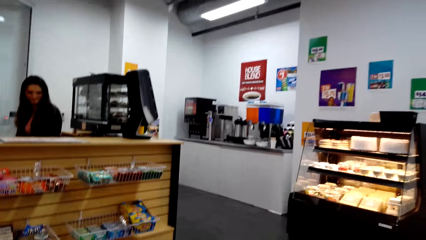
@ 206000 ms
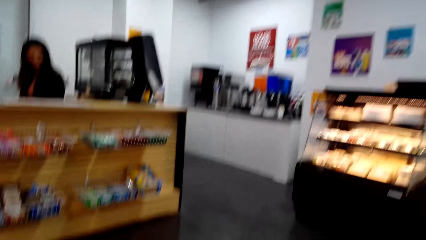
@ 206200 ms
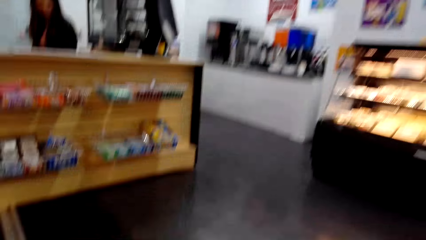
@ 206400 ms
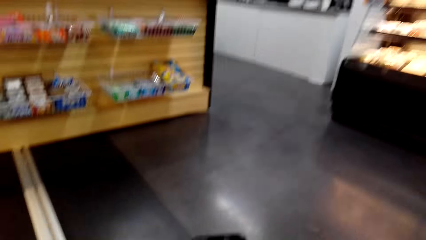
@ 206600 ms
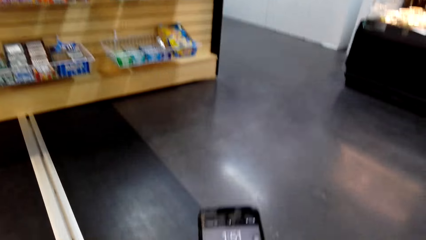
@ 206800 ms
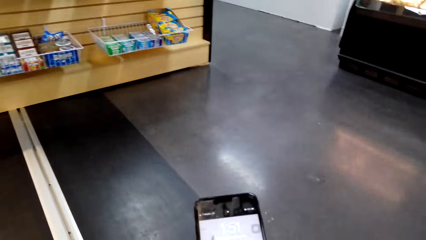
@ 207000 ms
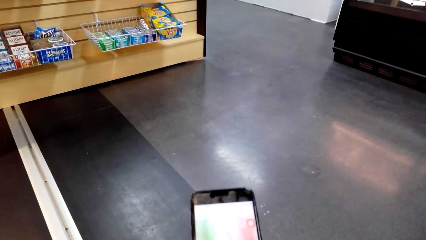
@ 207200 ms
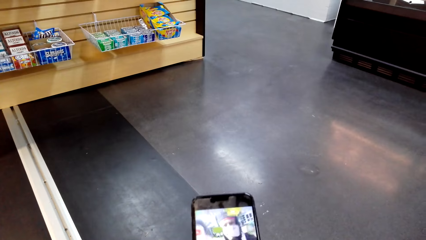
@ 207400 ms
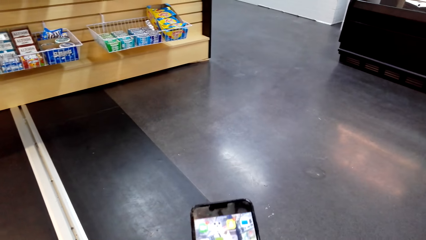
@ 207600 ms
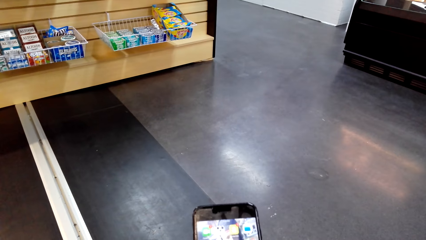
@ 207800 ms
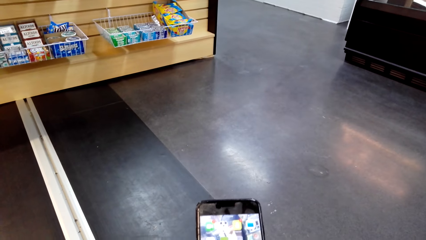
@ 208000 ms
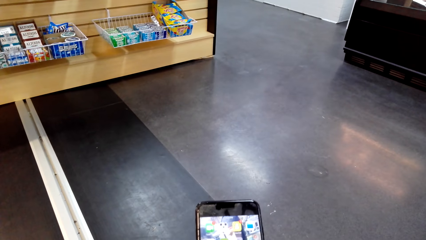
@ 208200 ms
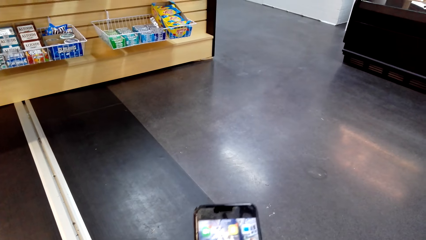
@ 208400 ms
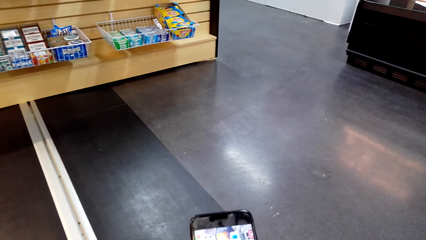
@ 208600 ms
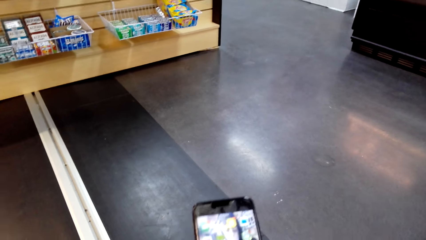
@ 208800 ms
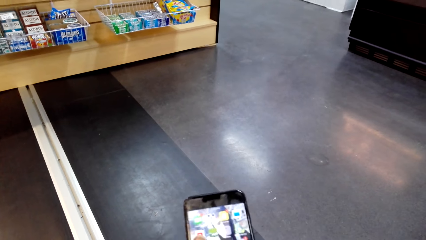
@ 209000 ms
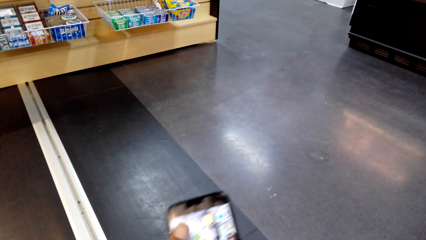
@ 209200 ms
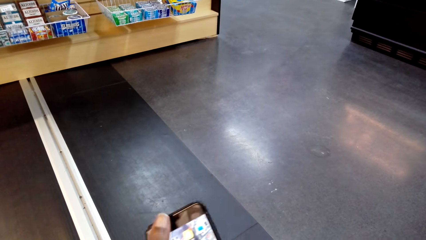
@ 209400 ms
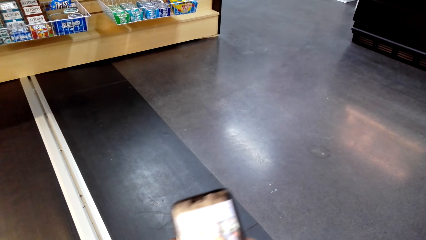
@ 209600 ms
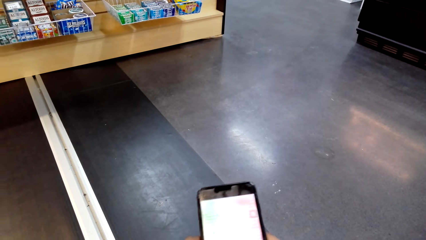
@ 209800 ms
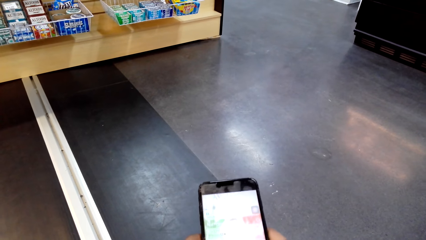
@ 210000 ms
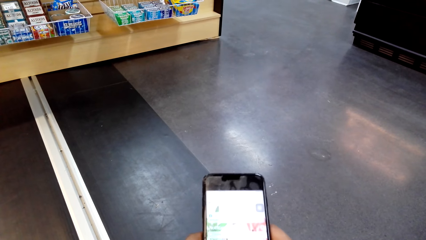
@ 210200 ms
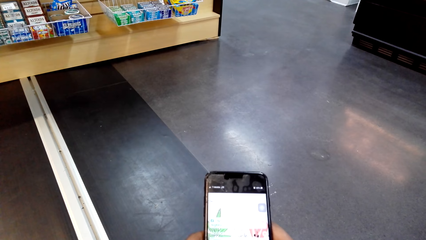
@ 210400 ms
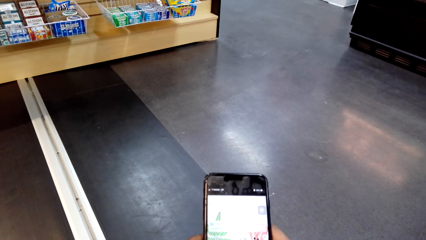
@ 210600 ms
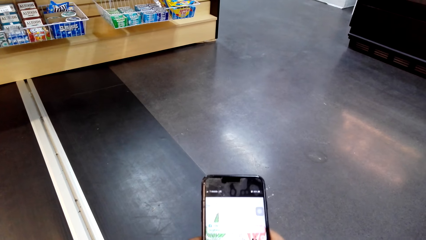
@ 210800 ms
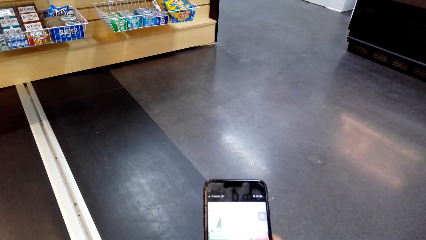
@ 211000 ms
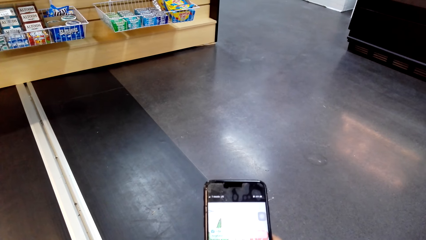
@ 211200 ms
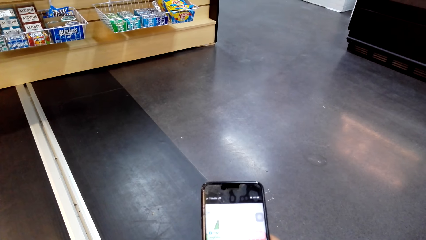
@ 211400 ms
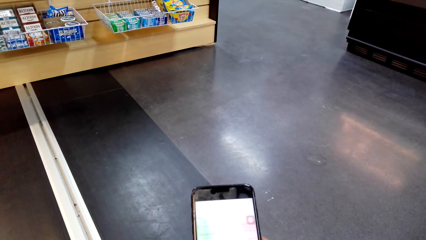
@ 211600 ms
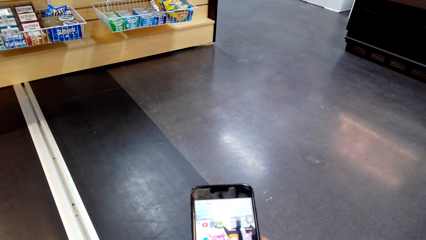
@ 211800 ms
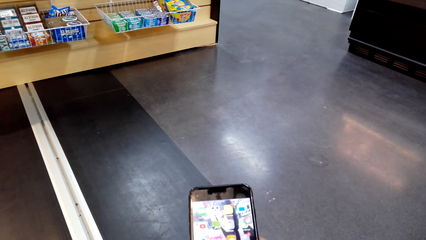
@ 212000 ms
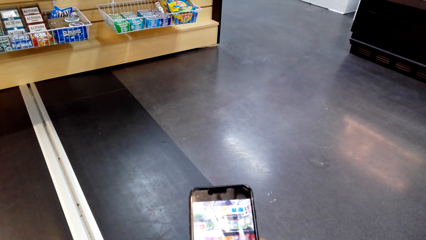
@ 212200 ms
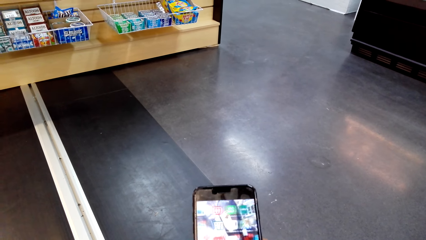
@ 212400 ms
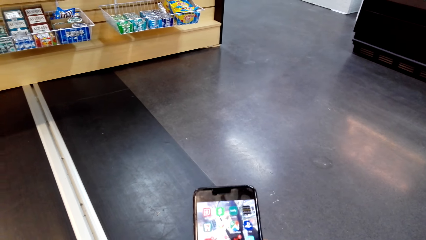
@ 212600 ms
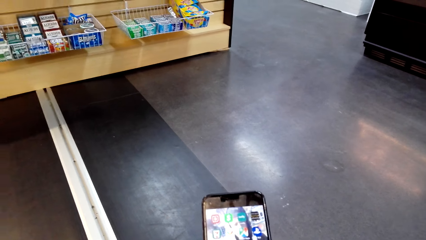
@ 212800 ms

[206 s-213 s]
The camera wearer checks the phone. They scroll the phone.

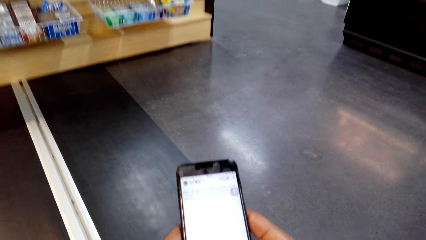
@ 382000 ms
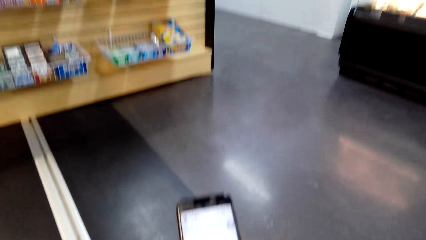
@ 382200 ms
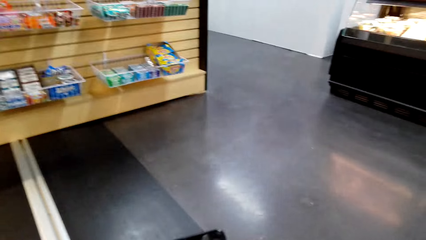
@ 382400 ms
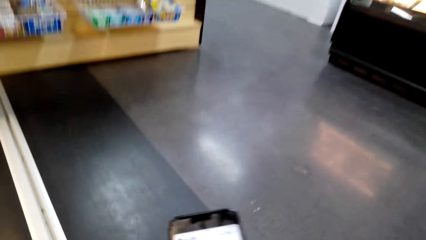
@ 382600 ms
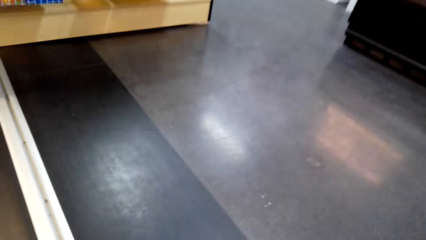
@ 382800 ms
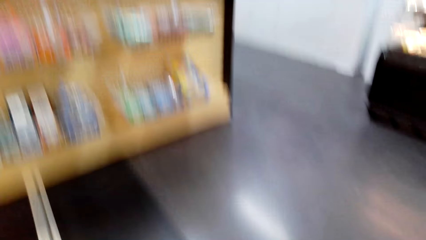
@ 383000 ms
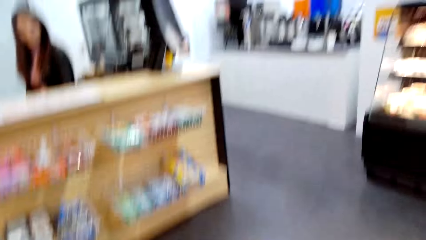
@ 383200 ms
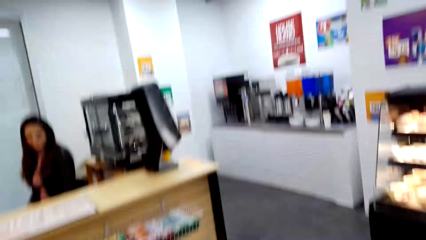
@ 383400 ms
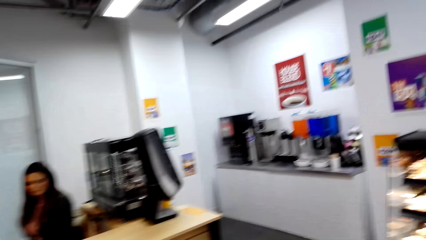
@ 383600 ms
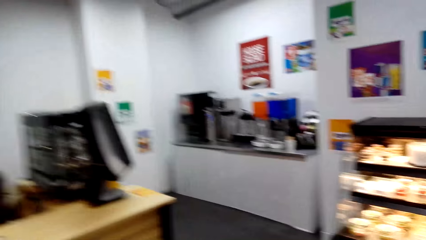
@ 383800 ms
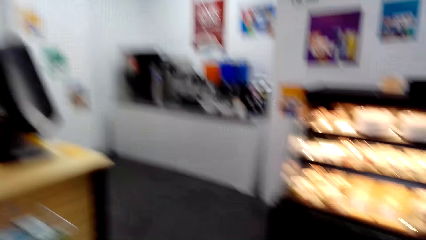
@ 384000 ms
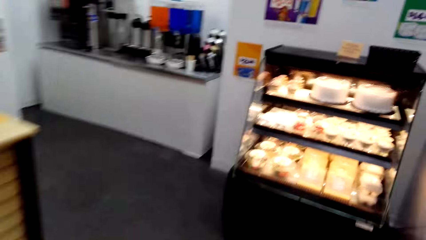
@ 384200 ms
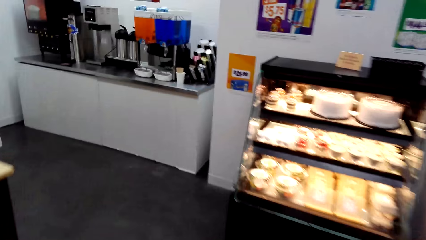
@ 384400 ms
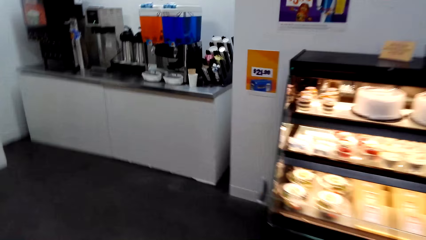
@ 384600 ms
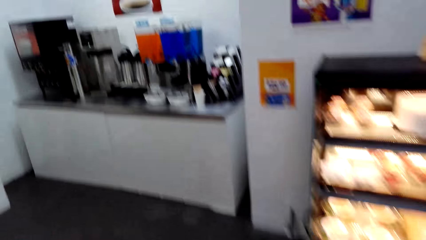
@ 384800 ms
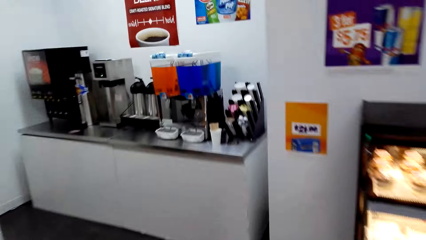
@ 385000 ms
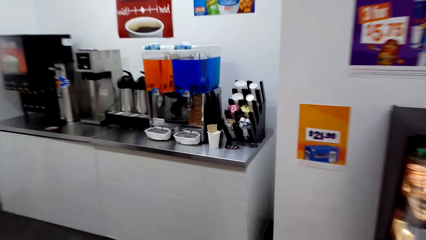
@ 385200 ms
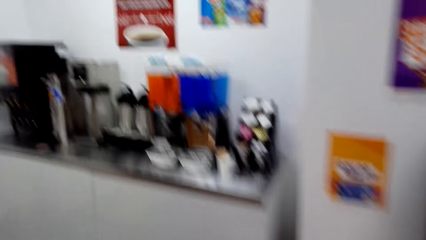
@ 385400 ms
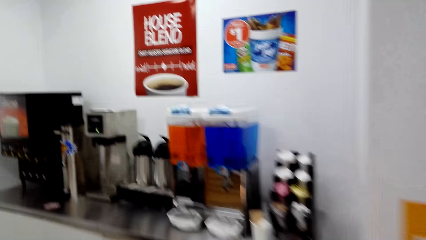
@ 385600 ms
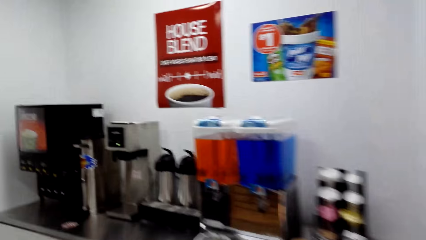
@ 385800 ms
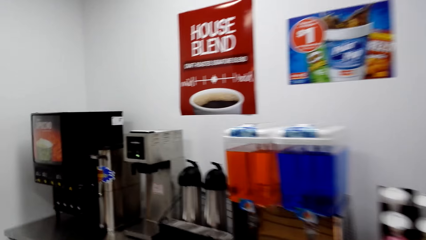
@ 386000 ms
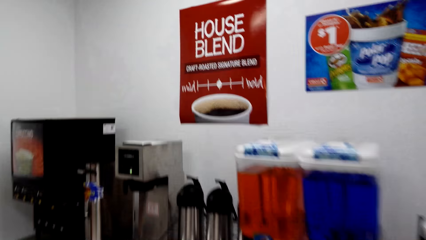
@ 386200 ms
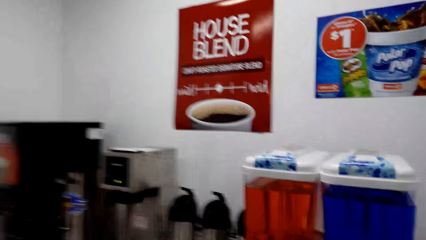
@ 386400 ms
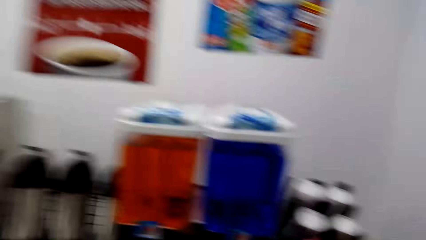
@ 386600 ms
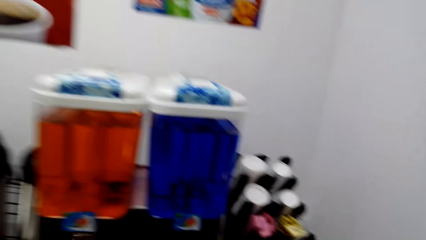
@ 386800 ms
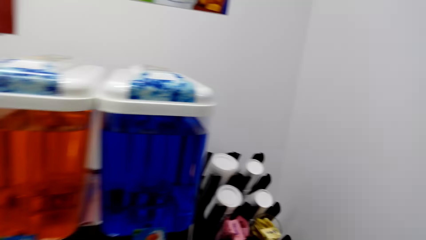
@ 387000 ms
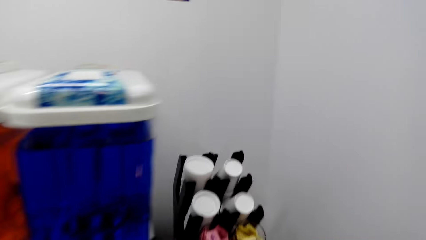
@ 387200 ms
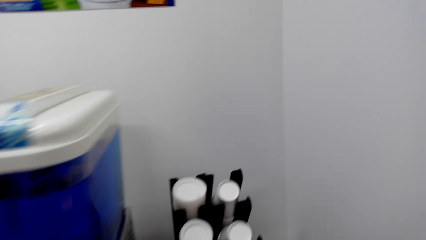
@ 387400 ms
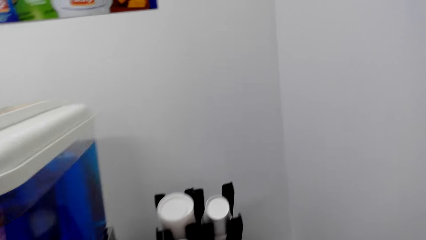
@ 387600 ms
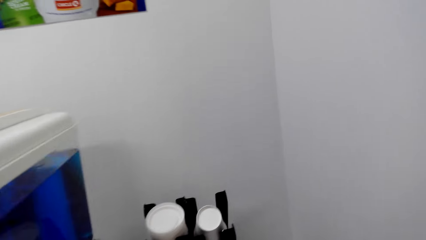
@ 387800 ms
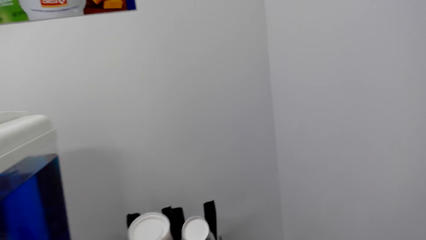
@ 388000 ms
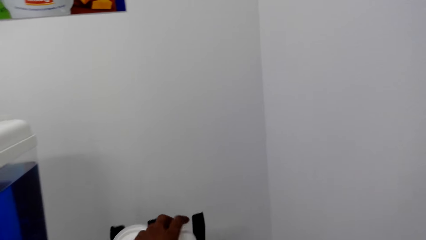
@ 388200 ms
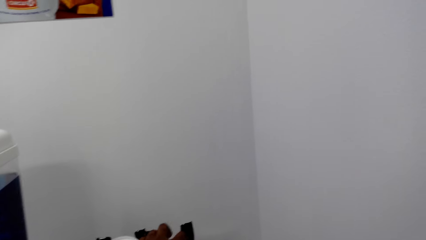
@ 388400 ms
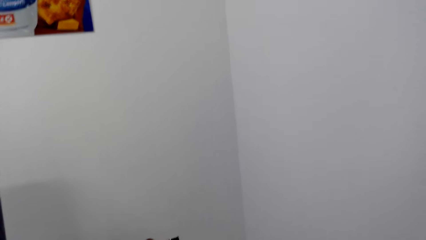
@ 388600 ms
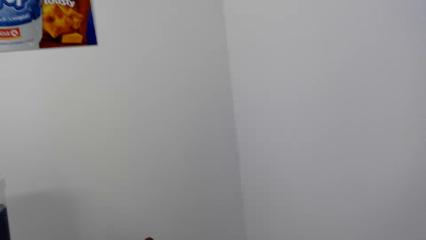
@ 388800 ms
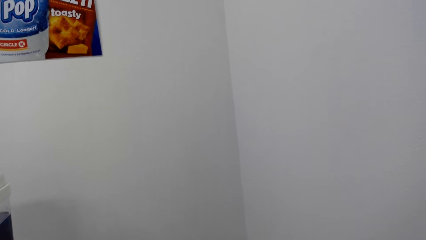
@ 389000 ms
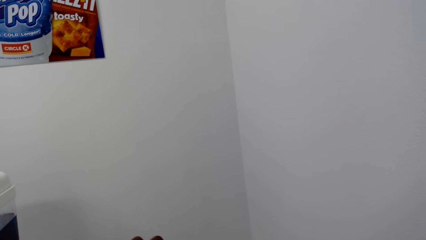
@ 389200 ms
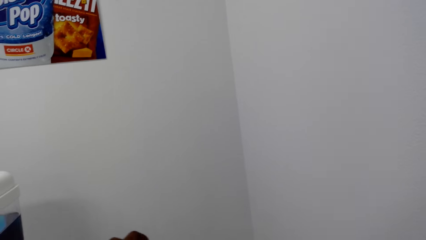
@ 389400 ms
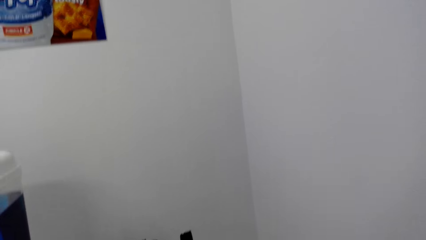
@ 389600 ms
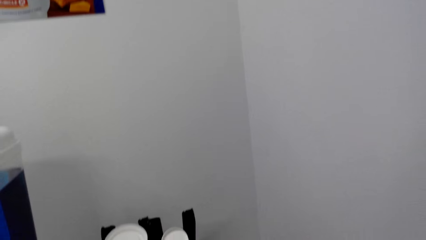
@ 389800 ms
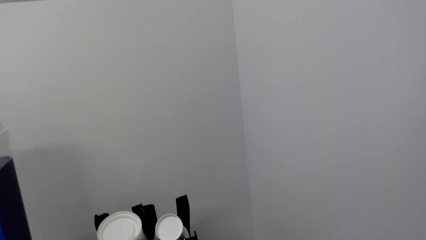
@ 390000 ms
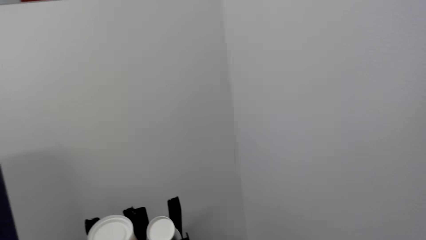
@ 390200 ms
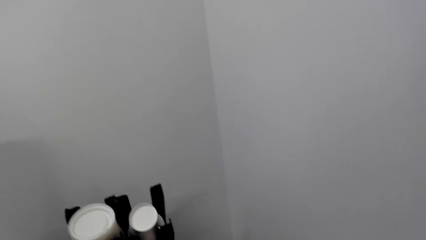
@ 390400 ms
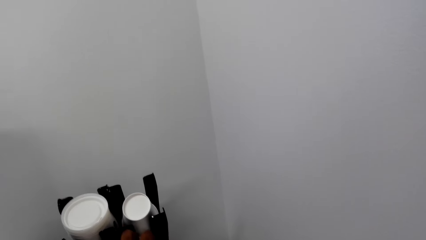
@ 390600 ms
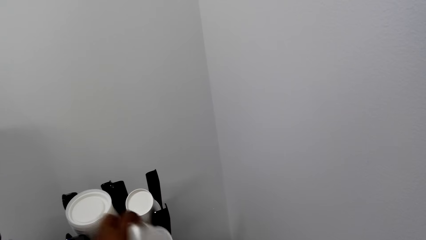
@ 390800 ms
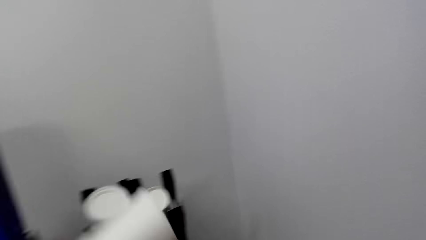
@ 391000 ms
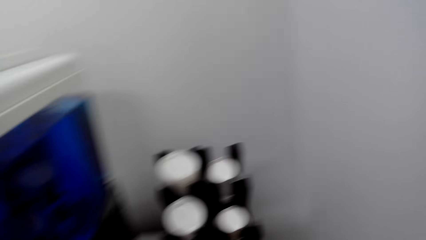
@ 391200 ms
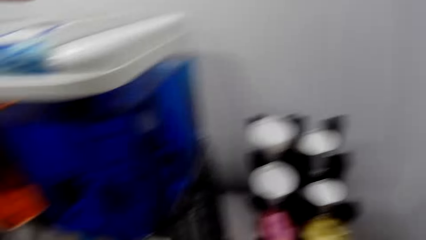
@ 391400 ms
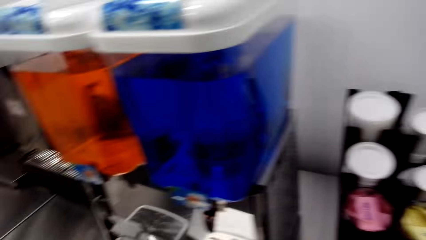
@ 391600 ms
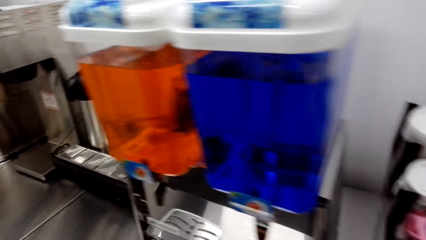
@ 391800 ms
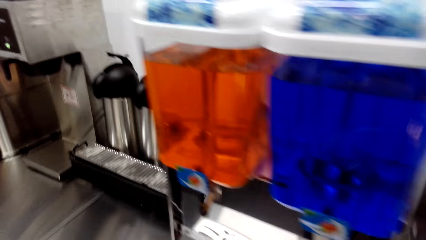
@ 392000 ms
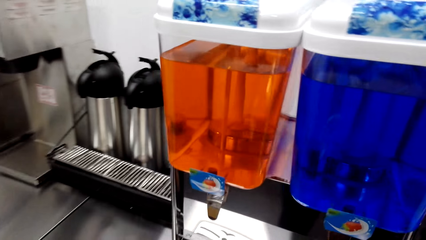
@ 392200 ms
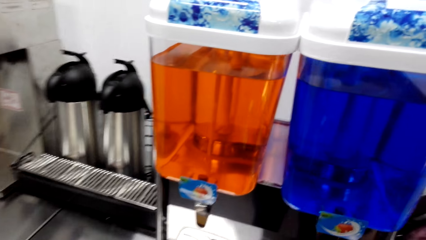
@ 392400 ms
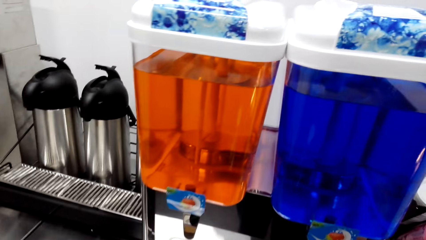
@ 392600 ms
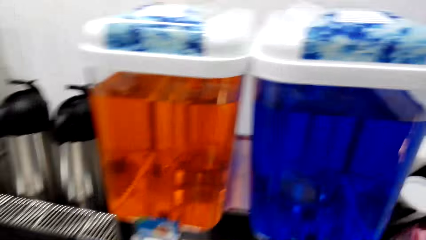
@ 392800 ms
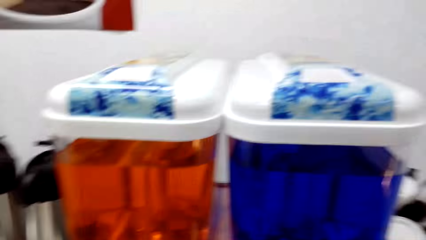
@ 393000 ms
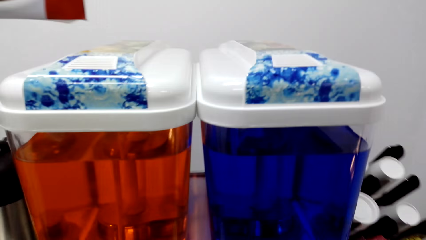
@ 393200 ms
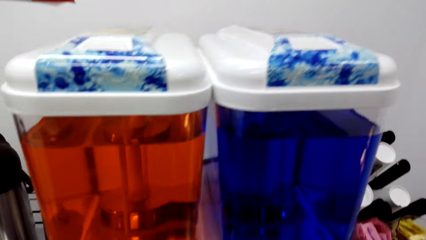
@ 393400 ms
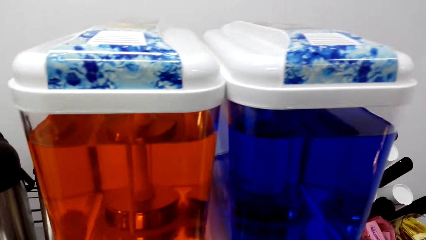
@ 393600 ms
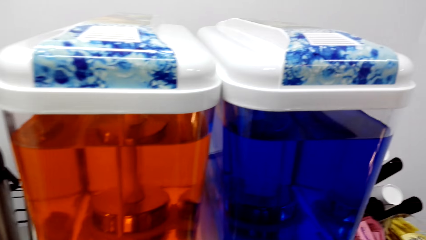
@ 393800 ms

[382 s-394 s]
The camera wearer stands. They move toward the dispenser. They pick a glass on the holder.
